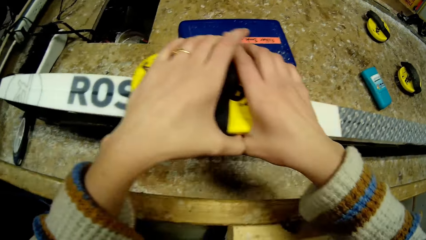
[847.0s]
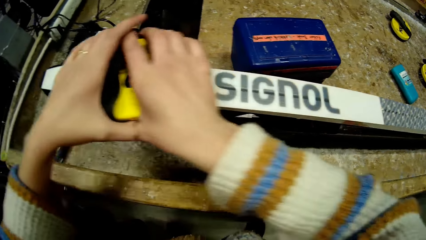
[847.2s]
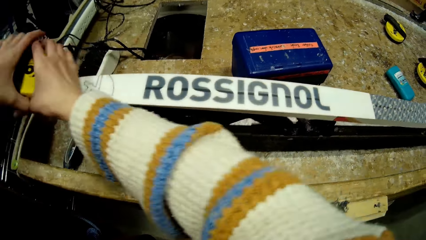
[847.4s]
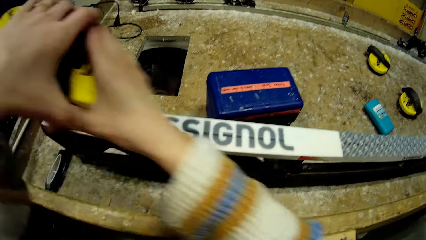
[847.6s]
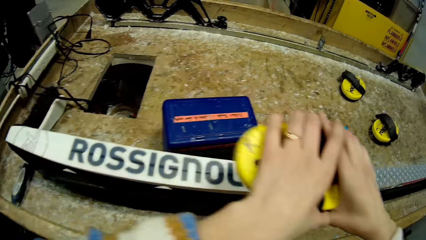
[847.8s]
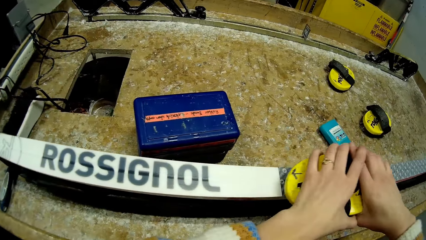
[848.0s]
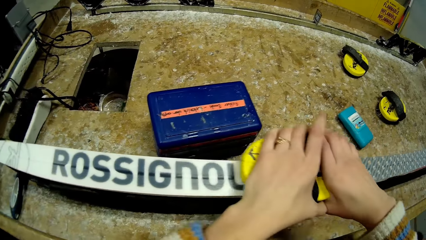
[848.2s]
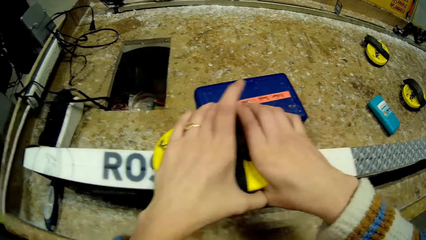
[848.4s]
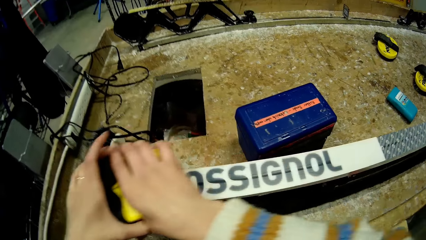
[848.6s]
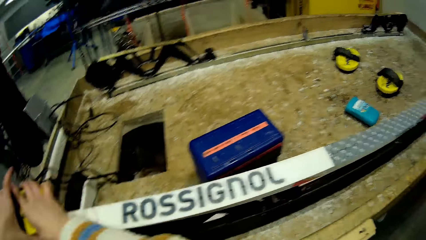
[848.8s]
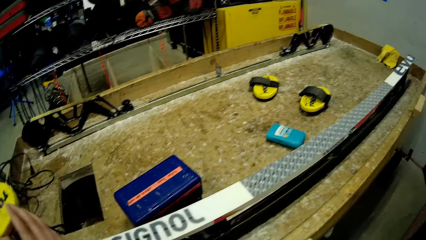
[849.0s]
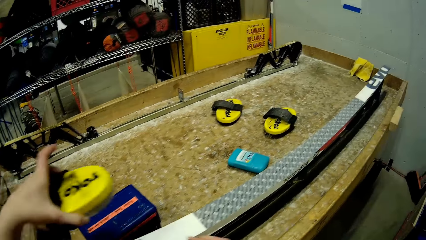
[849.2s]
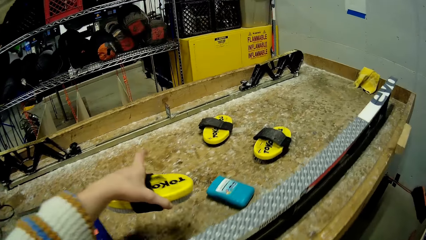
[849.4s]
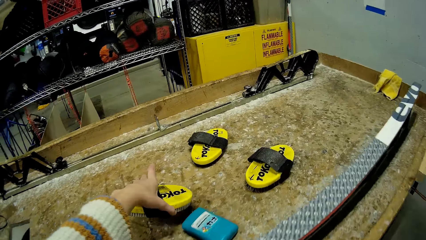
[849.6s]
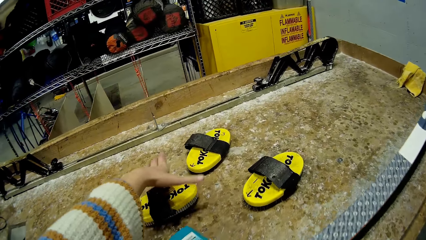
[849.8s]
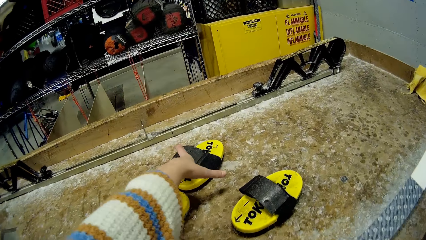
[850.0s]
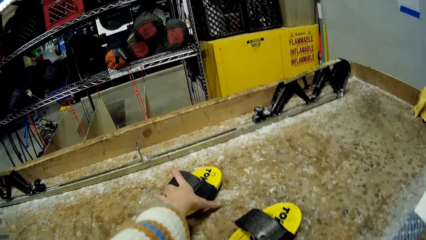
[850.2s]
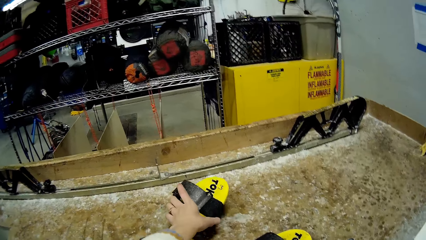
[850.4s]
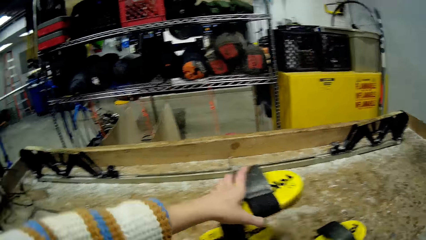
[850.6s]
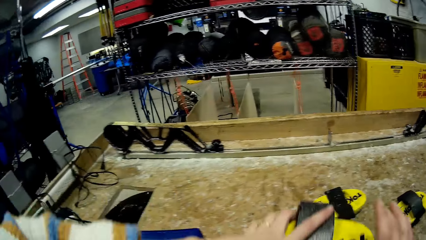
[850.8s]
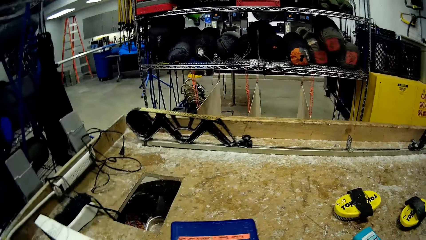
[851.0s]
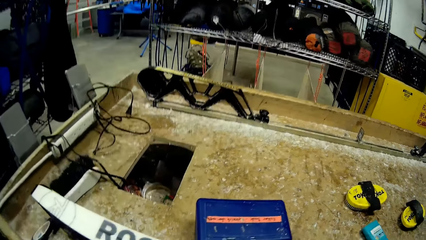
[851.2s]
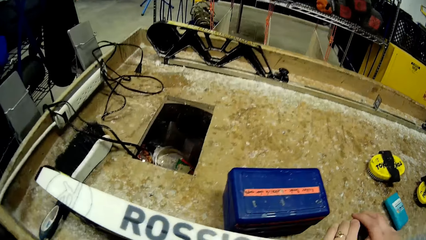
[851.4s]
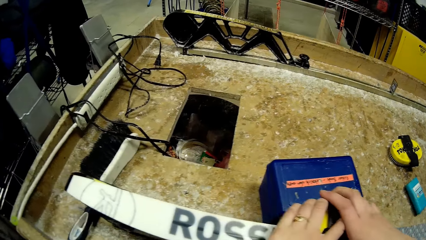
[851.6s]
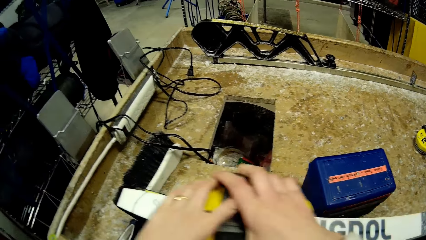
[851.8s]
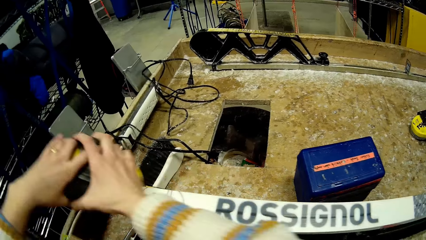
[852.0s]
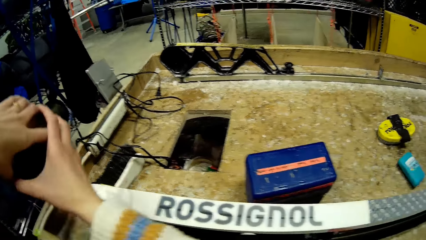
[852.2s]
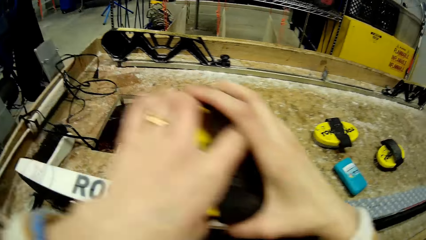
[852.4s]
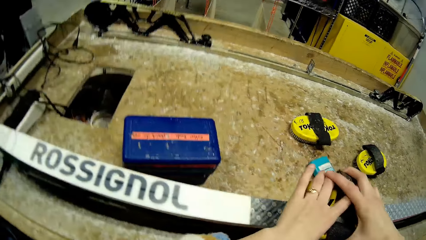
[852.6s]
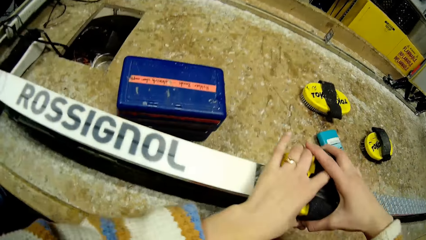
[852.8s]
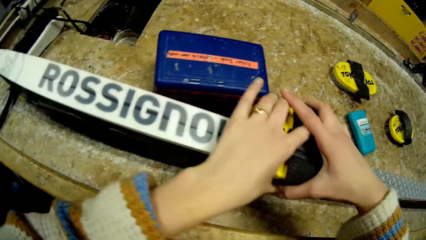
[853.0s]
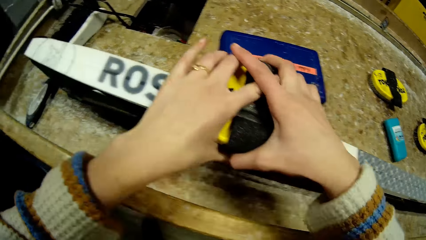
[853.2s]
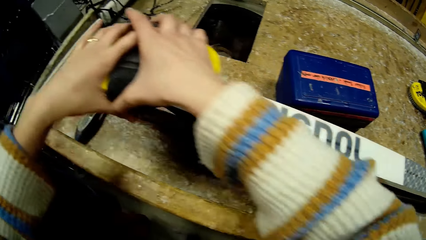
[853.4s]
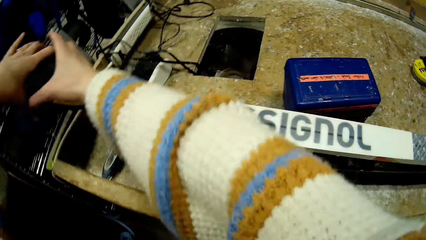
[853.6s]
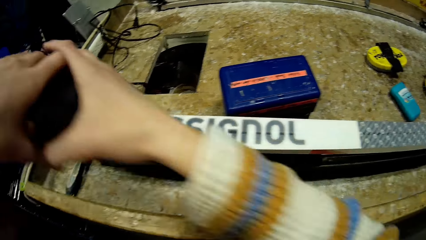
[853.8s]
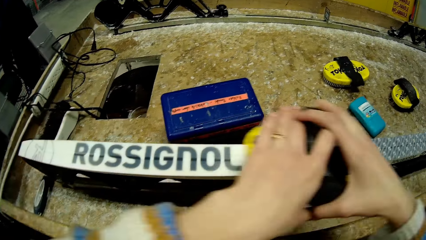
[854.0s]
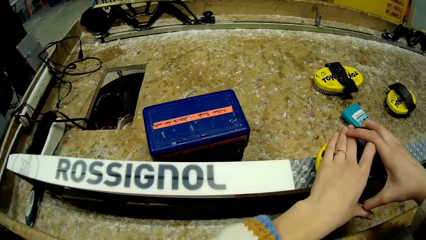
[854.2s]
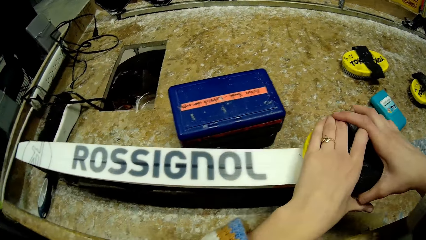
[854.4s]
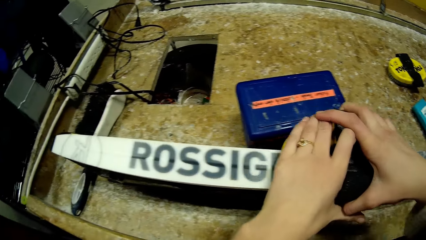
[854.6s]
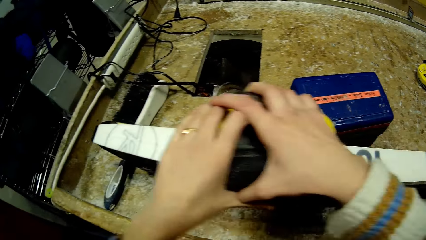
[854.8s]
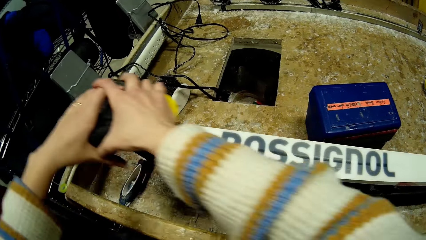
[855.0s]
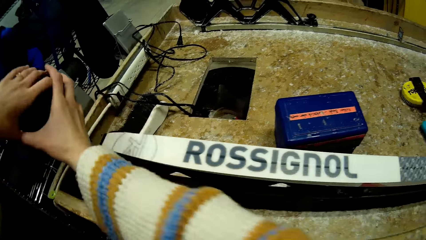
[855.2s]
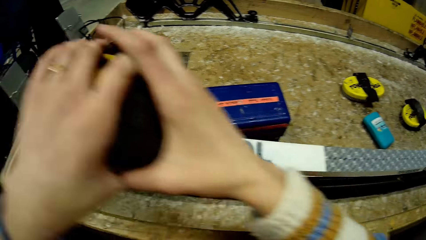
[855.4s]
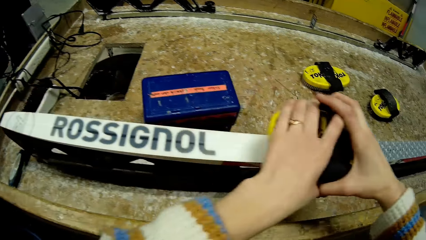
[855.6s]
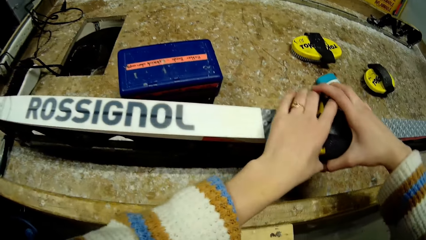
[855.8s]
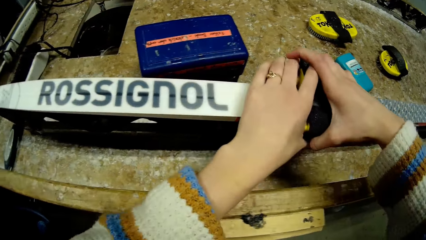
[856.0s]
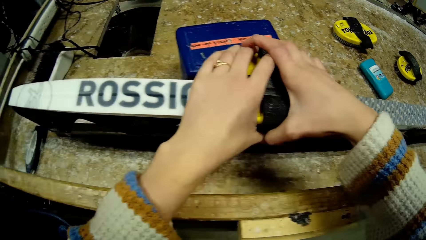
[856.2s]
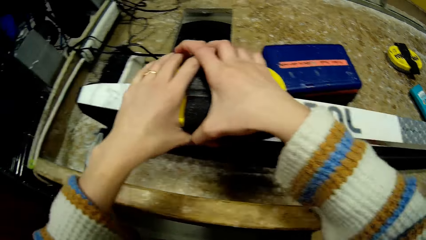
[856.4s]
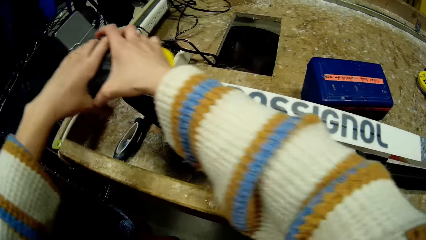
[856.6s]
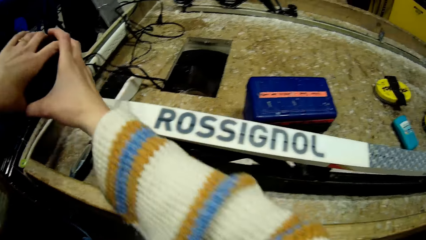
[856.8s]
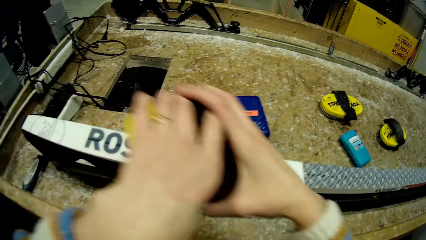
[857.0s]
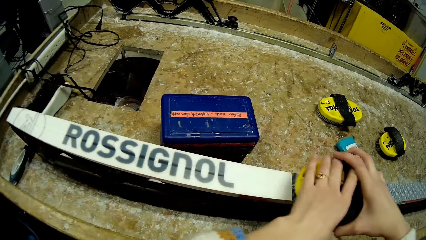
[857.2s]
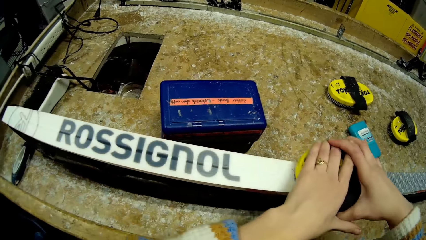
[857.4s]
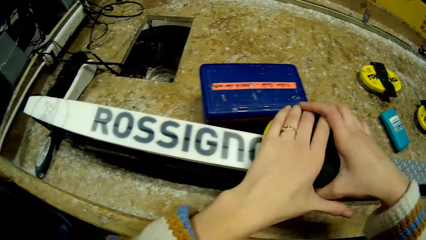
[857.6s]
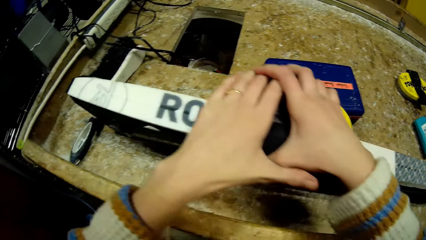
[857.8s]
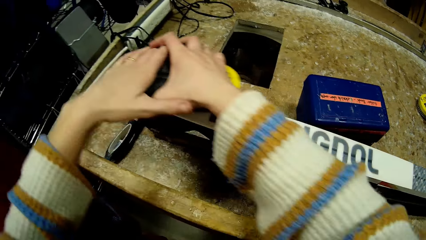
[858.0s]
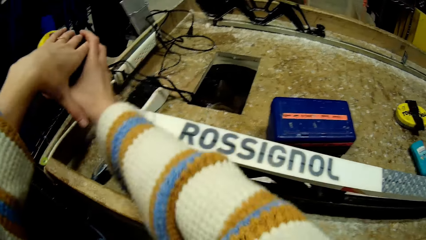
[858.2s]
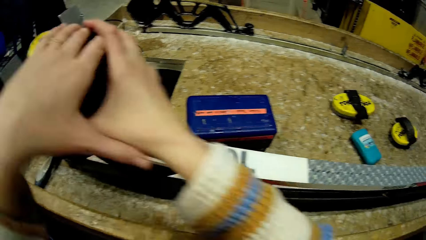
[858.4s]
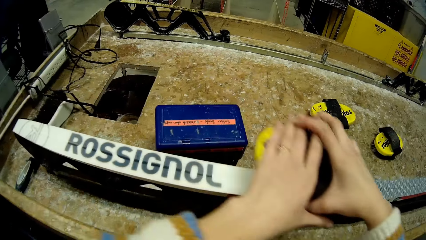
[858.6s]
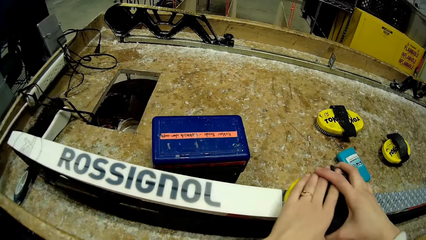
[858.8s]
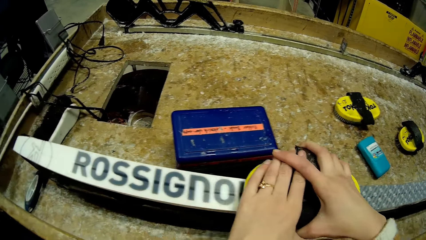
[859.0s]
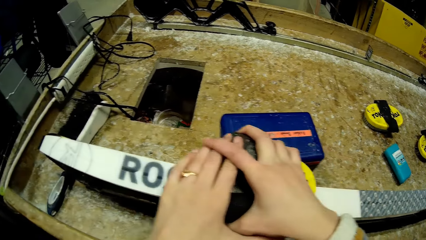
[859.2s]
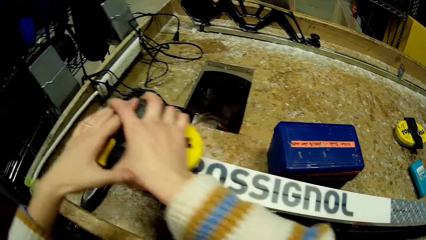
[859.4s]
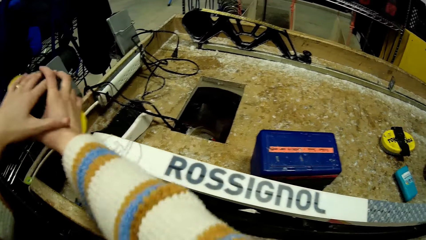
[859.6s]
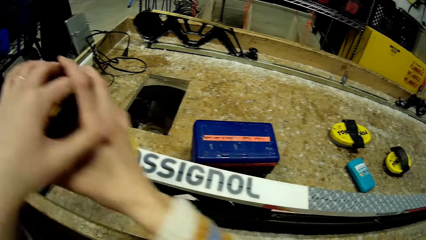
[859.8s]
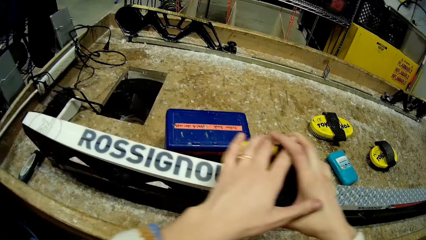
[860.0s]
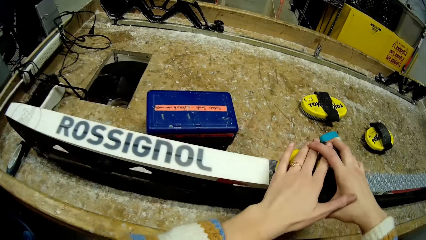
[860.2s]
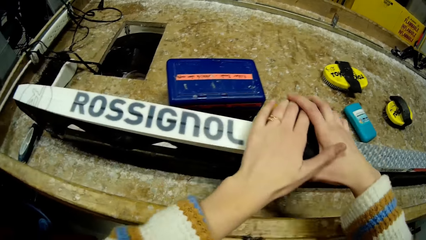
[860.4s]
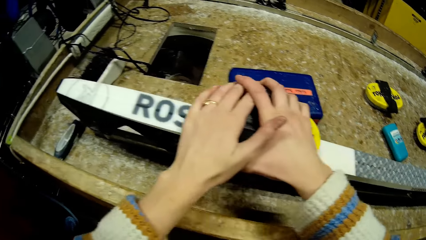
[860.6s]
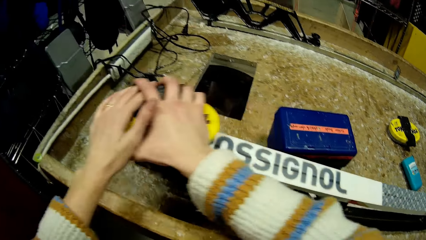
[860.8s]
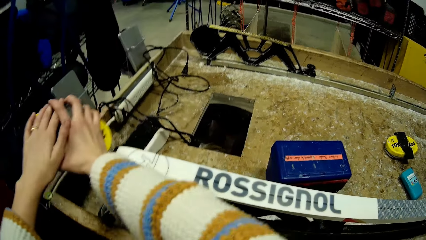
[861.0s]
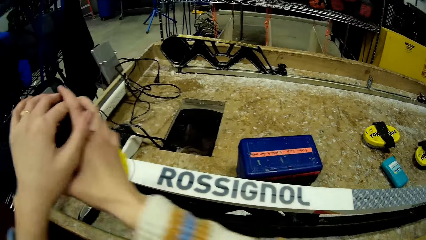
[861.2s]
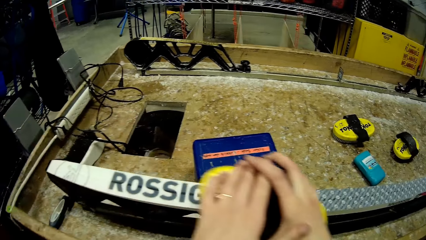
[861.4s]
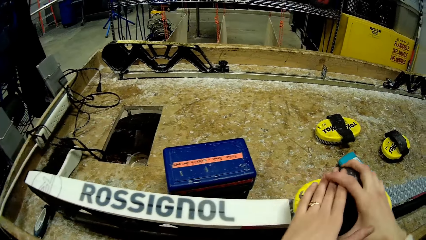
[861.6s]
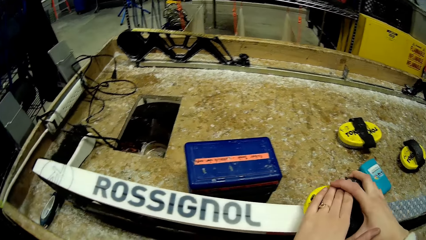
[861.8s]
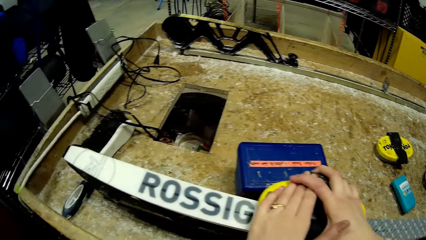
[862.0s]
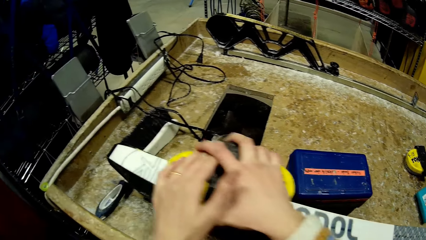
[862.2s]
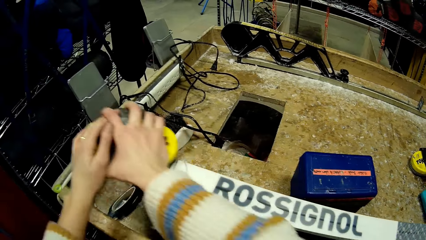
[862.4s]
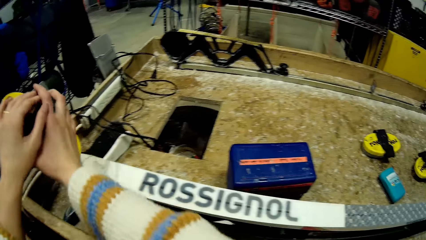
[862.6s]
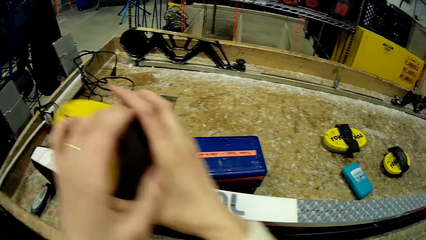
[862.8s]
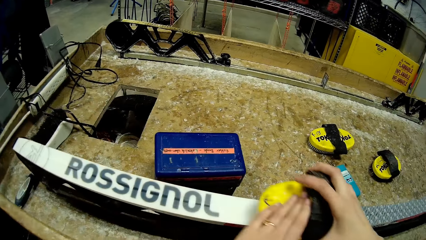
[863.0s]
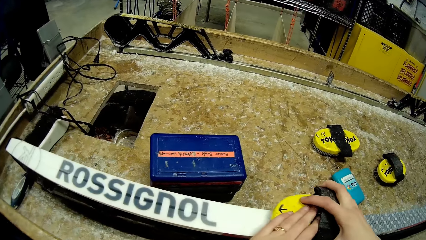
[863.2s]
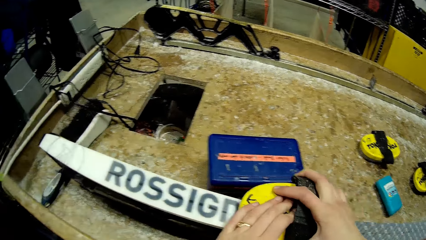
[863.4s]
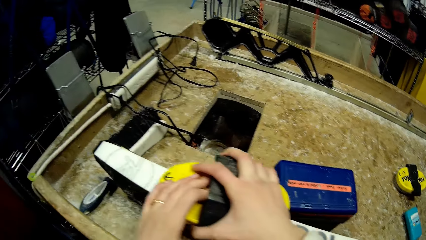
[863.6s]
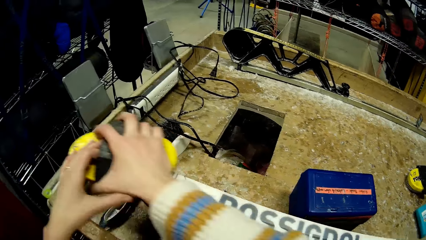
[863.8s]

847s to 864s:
The camera wearer drops the ski brush on the table with her left hand. She picks up the ski brush from the table with her left hand. She brushes the lower part of the ski with the ski brush in both hands.
